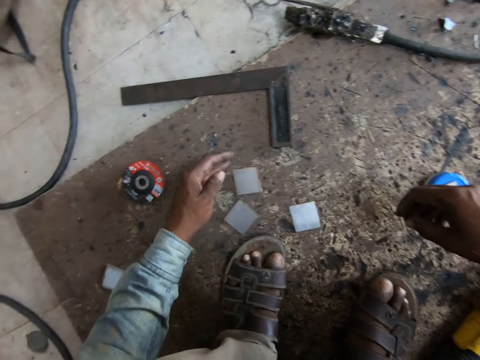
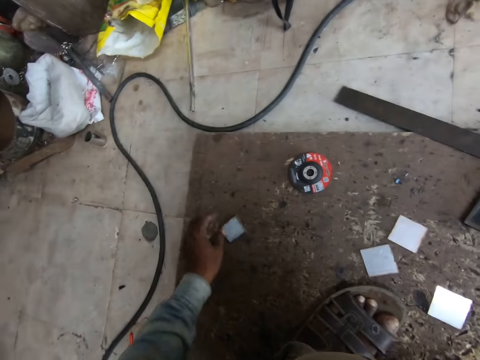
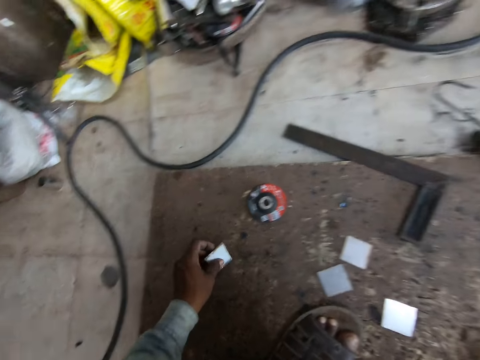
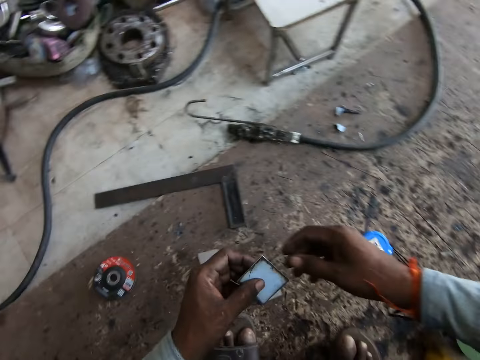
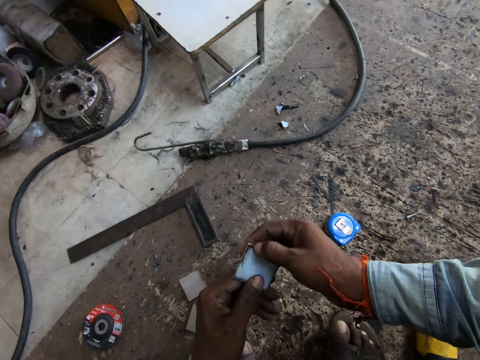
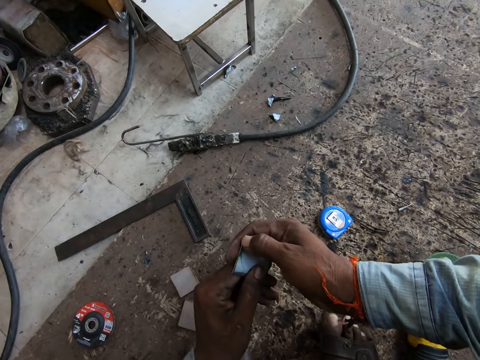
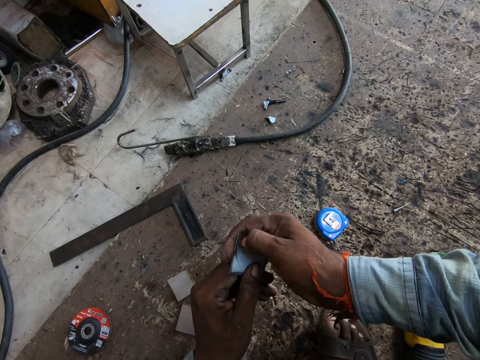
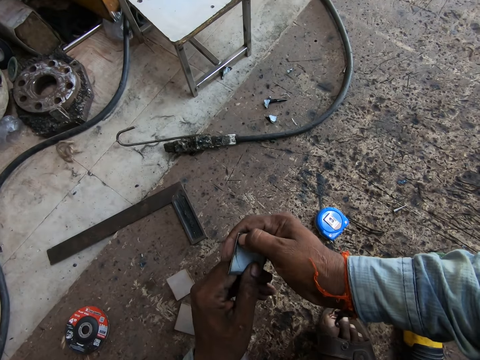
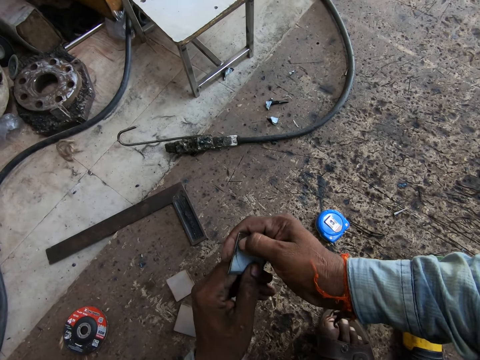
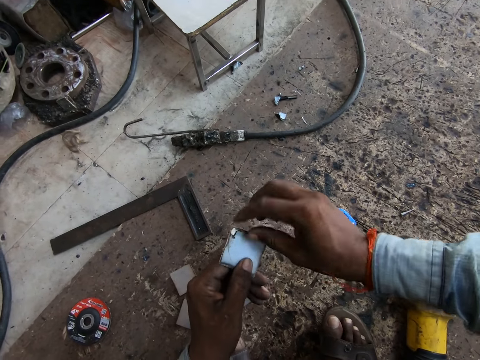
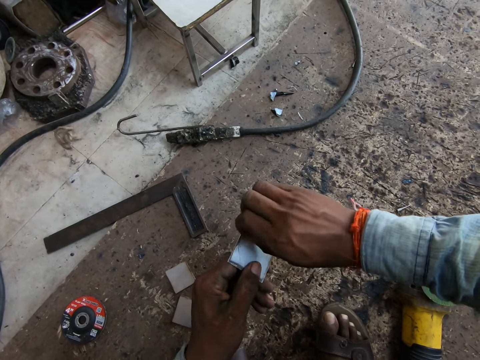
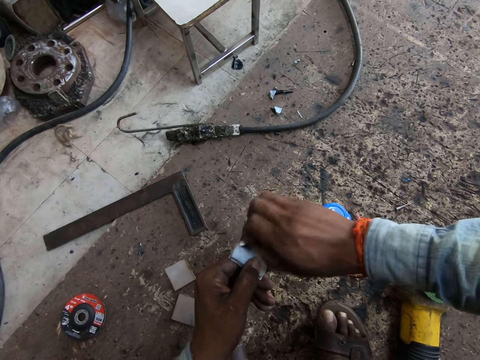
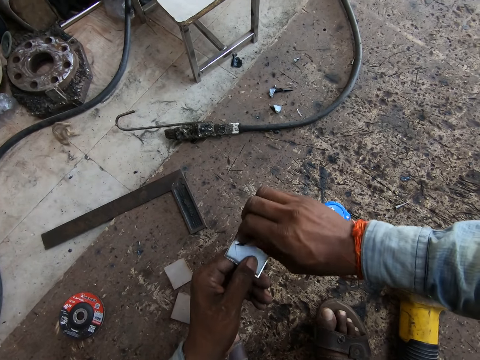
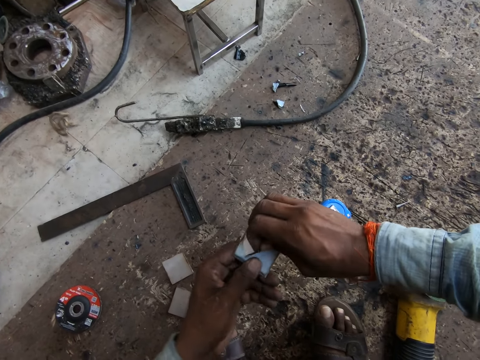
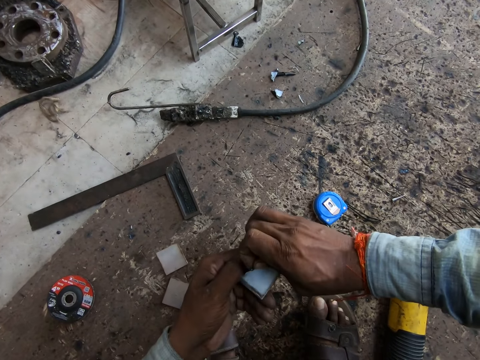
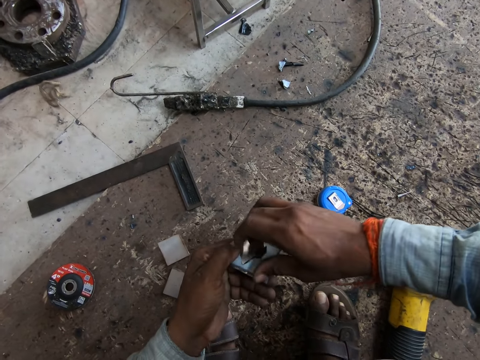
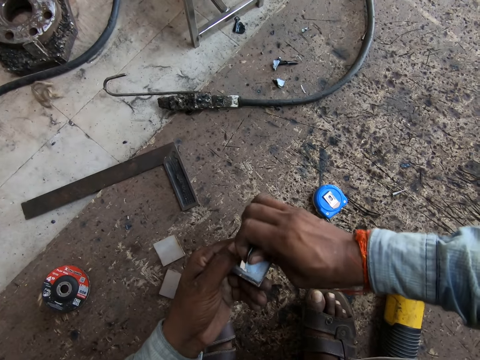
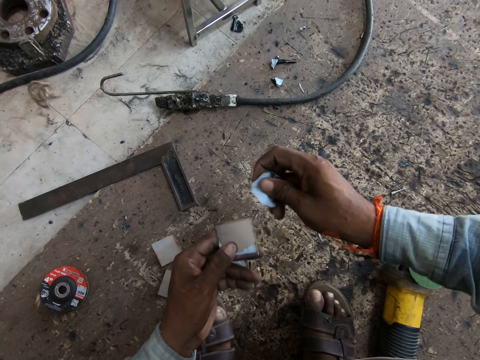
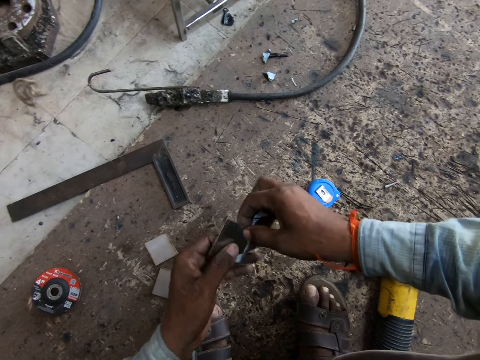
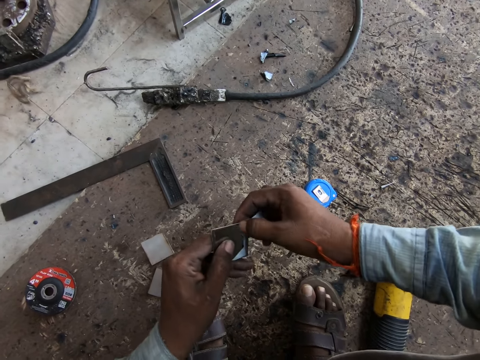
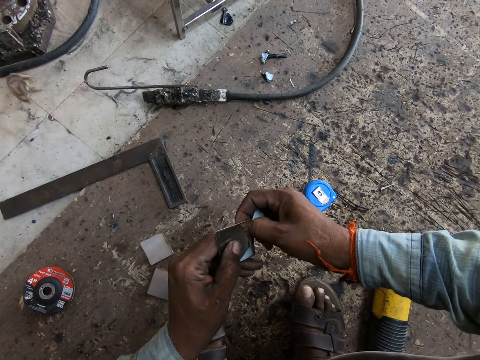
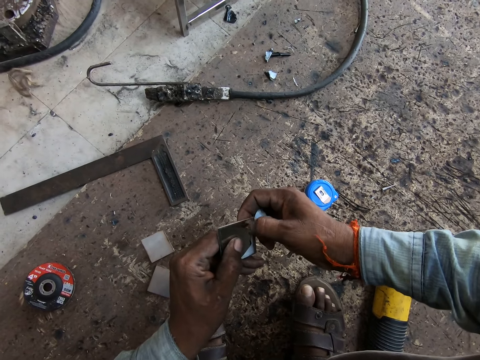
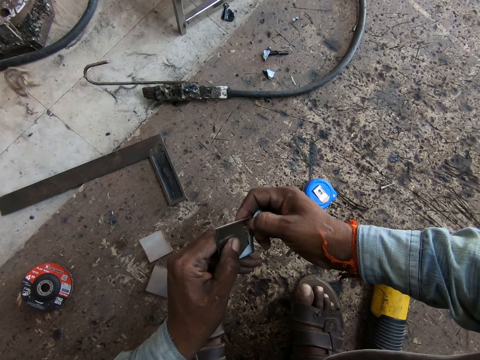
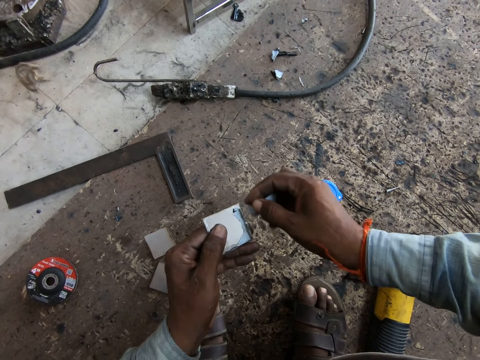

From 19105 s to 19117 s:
The camera wearer drops the welding mirror in his left hand on the floor. He picks the welding mirror from the floor with his left hand. He peels the welding mirror in his left hand with his right hand.

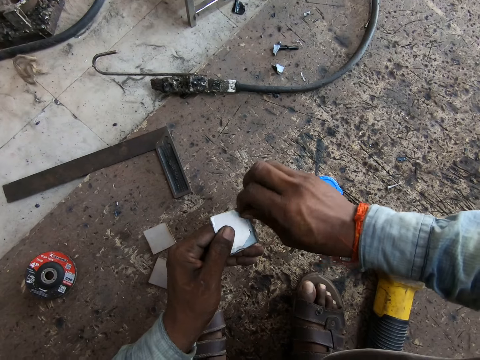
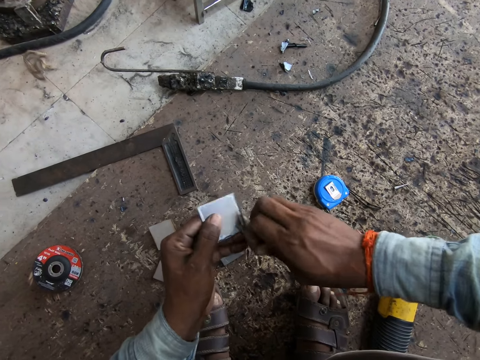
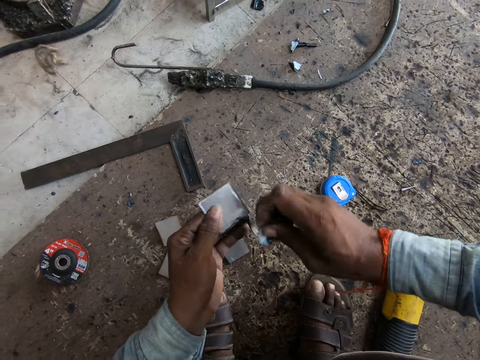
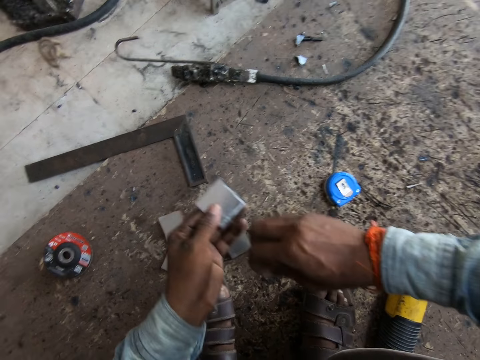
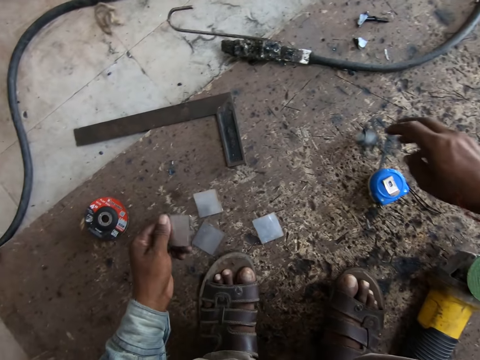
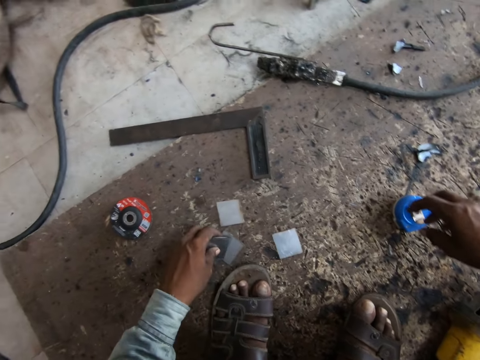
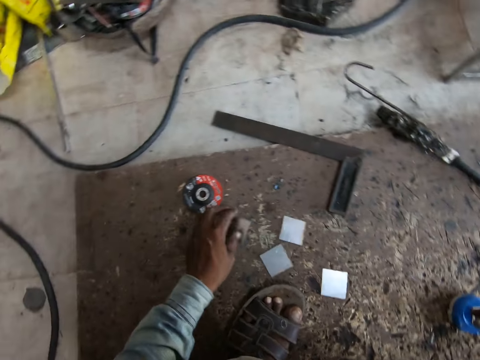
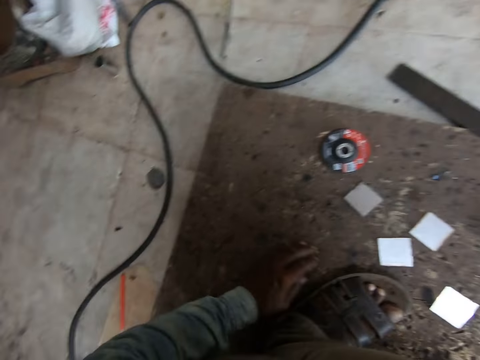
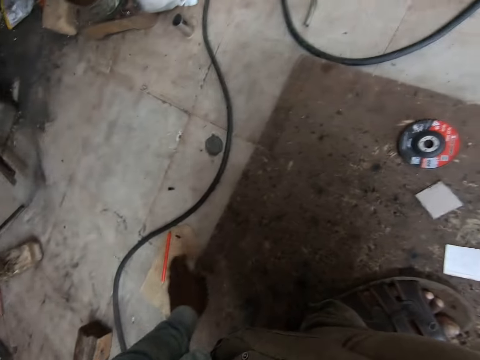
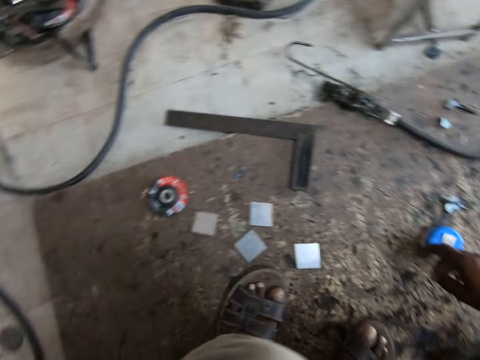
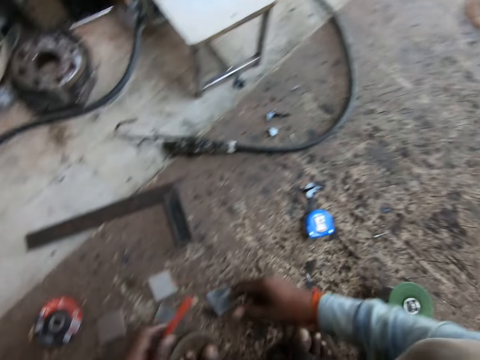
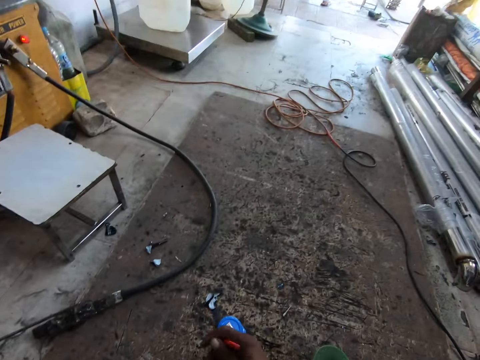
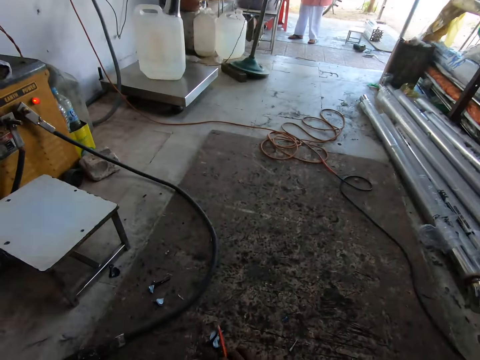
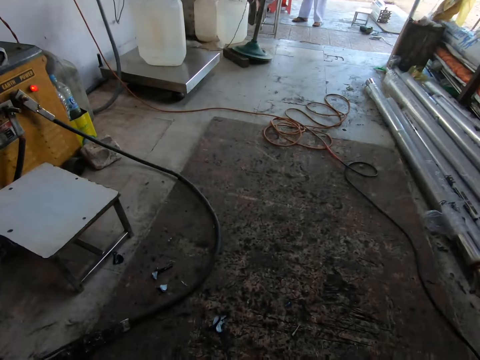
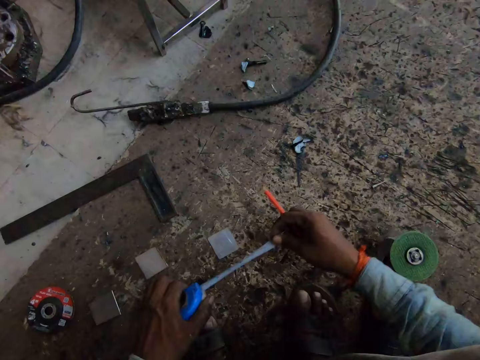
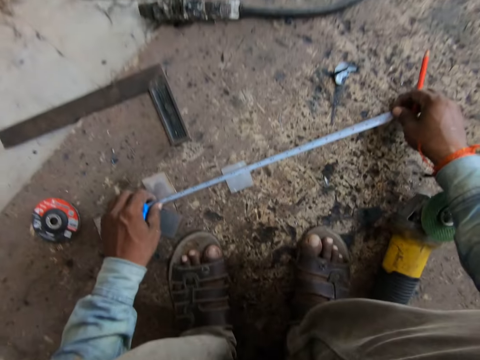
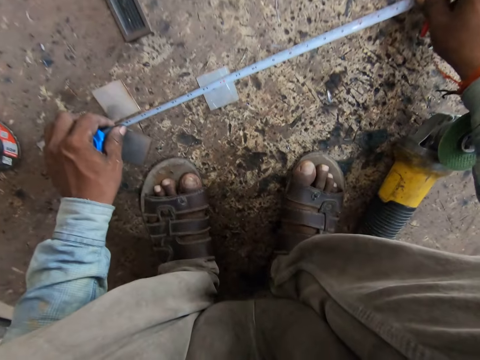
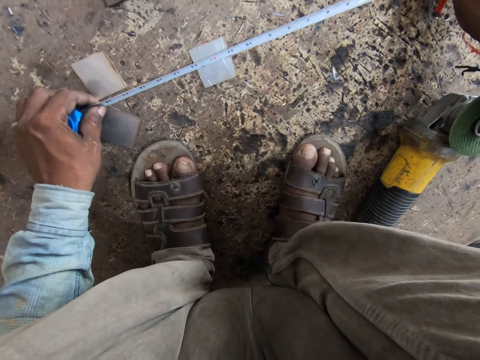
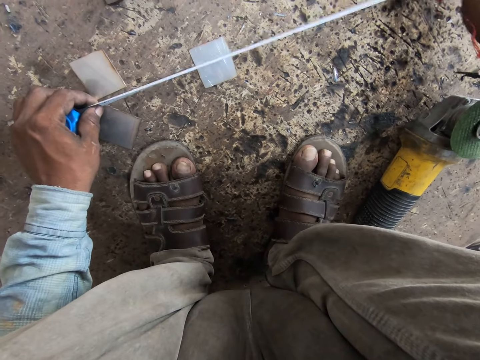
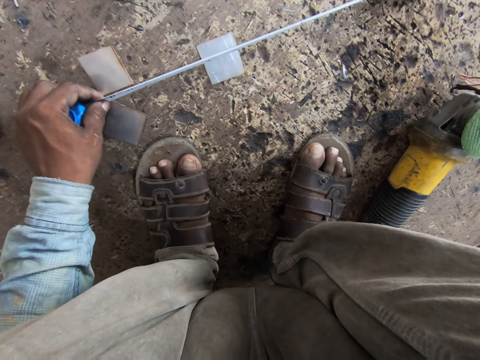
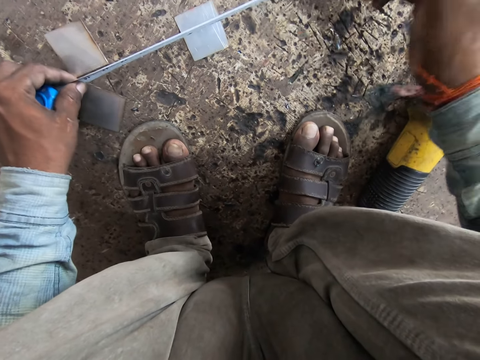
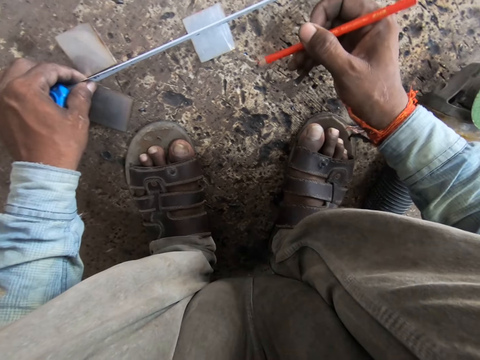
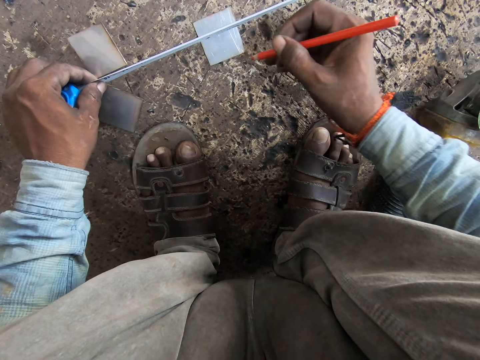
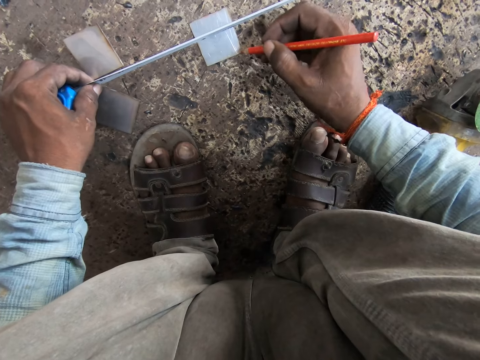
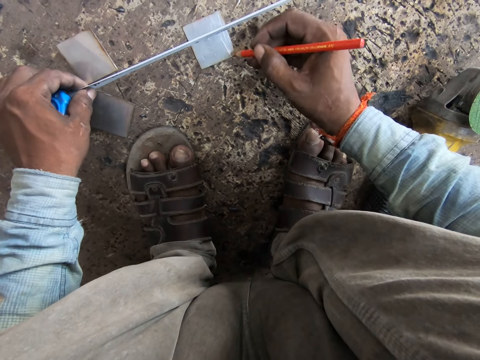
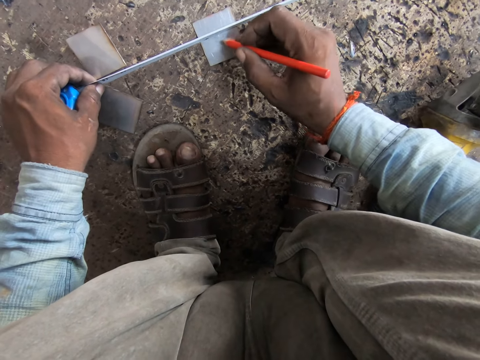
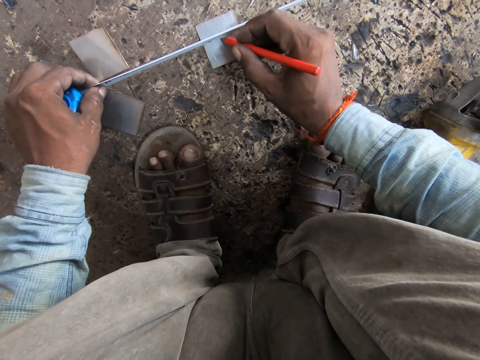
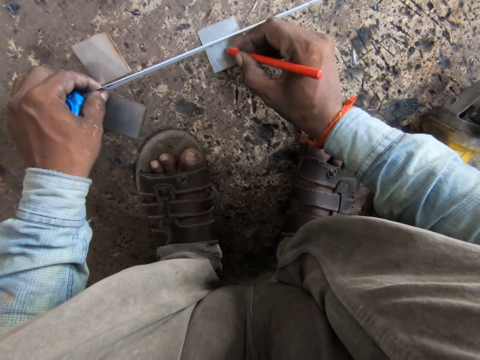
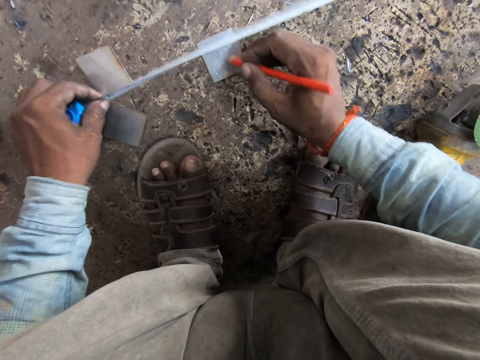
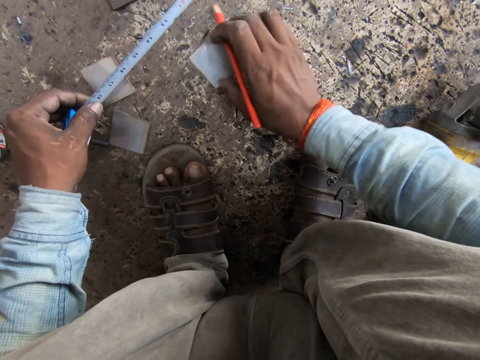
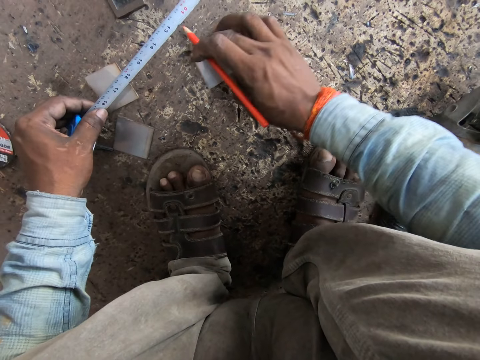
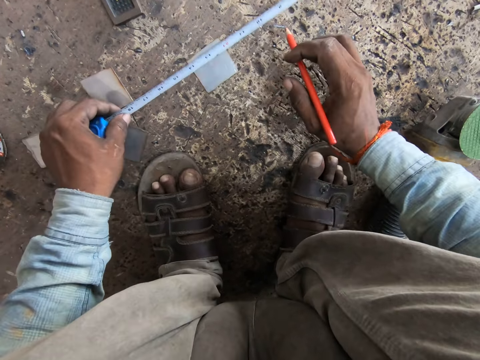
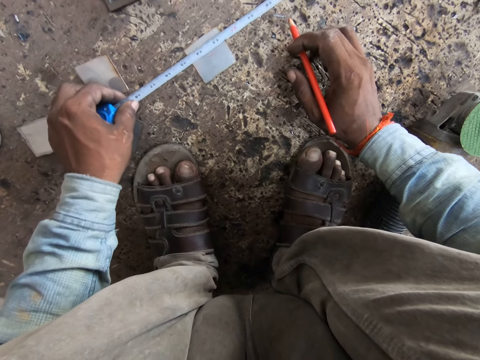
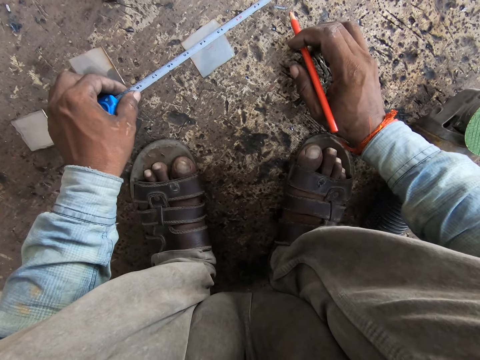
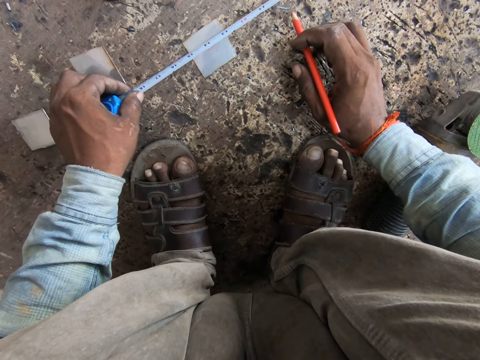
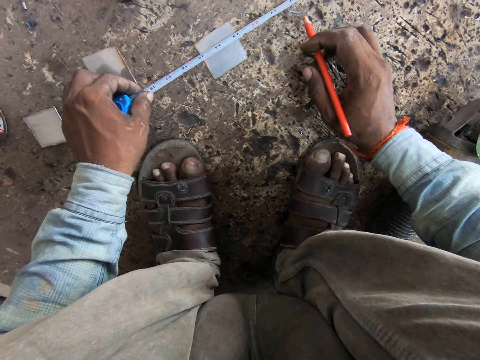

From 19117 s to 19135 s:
The camera wearer drops the paper on the floor. He drops the welding mirror in his left hand on the floor. He picks a pen from the floor with his left hand. He passes the pen in his left hand to his right hand. He picks the meter tape from the floor with his right hand. He extends the meter tape in his left hand with his right hand. He measures the welding mirror on the floor with the meter tape in both hands. He marks the welding mirror on the ground with the pen in his right hand. He adjusts the welding mirror on the ground with his right hand. He measures the welding mirror on the floor with the meter tape in his left hand.
